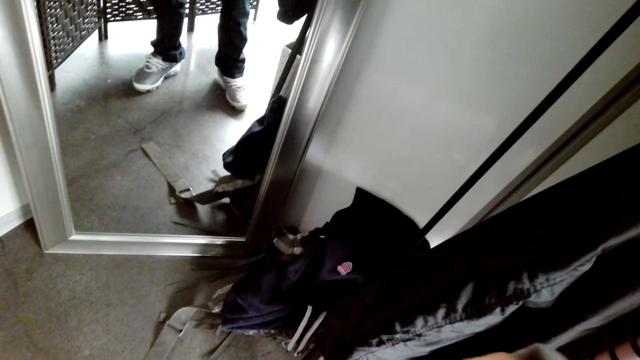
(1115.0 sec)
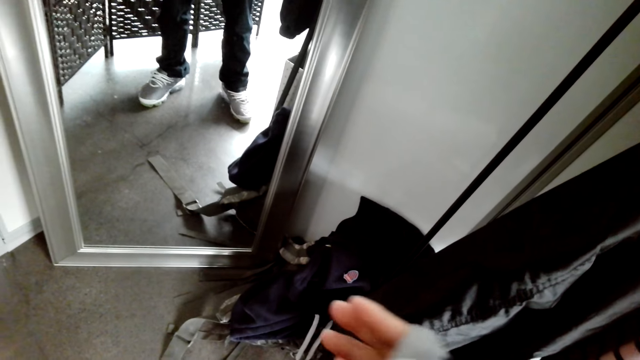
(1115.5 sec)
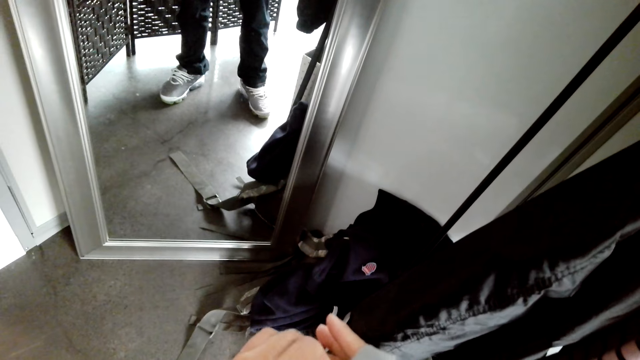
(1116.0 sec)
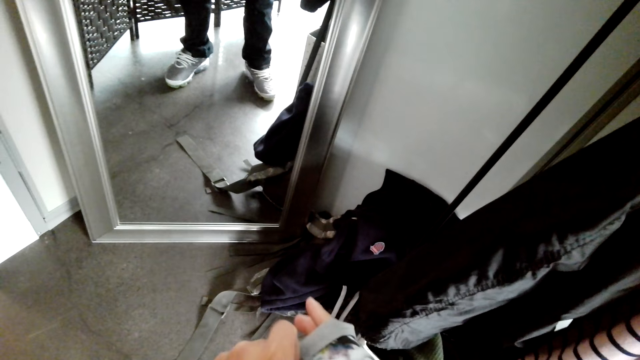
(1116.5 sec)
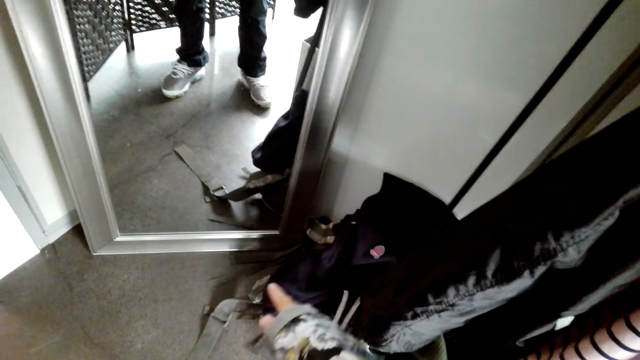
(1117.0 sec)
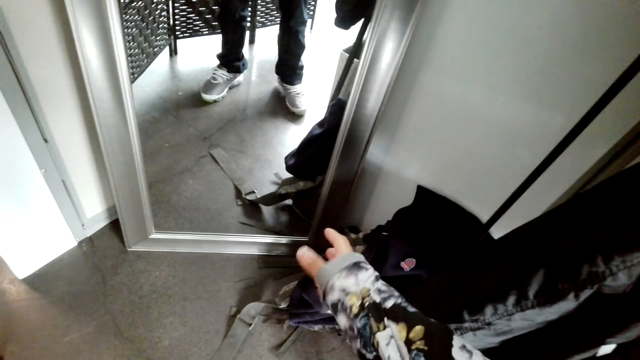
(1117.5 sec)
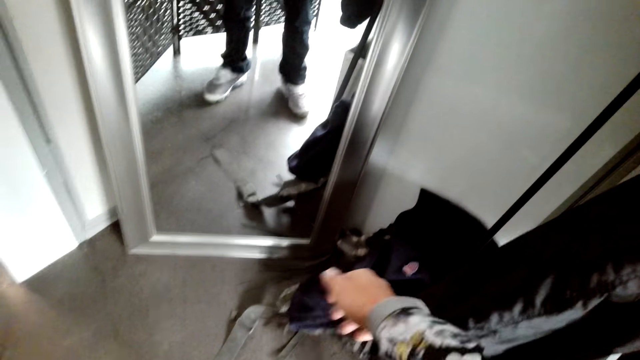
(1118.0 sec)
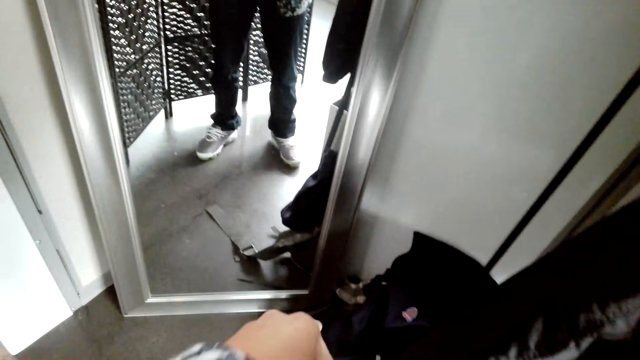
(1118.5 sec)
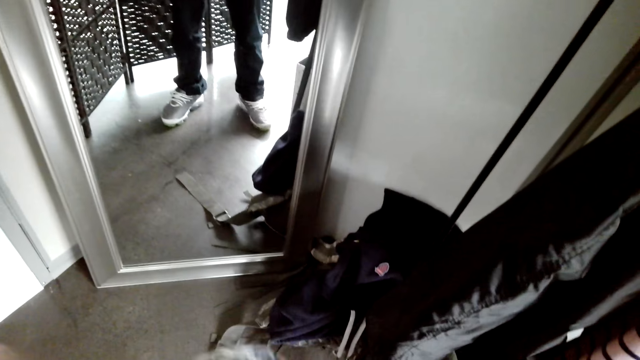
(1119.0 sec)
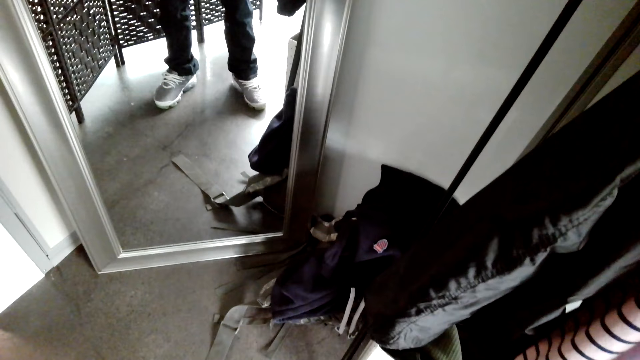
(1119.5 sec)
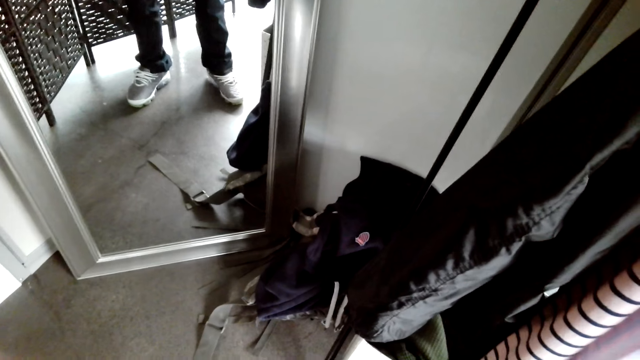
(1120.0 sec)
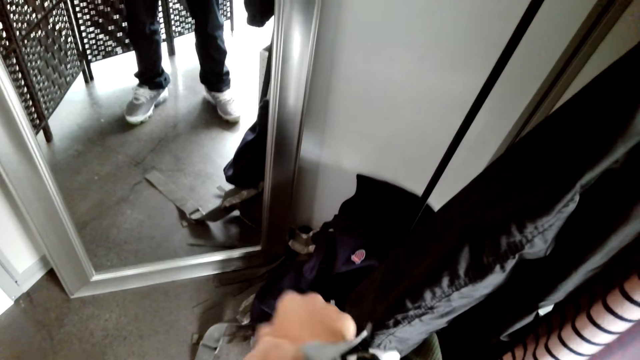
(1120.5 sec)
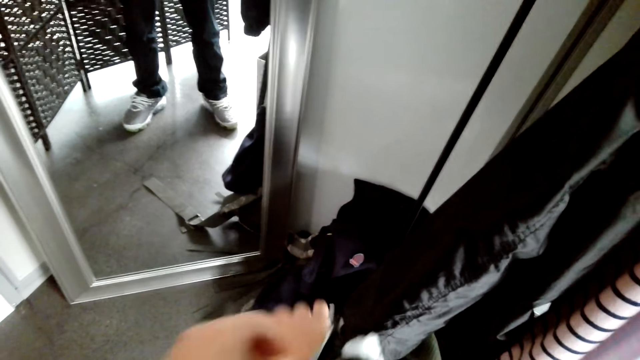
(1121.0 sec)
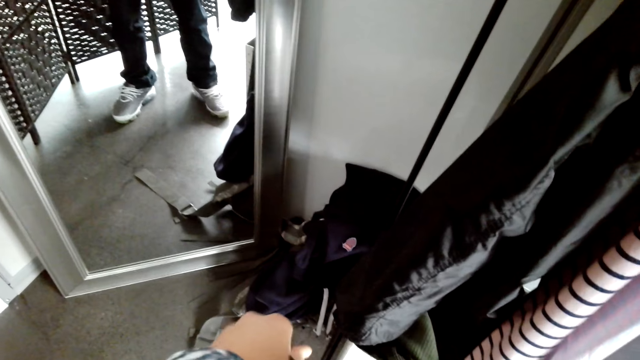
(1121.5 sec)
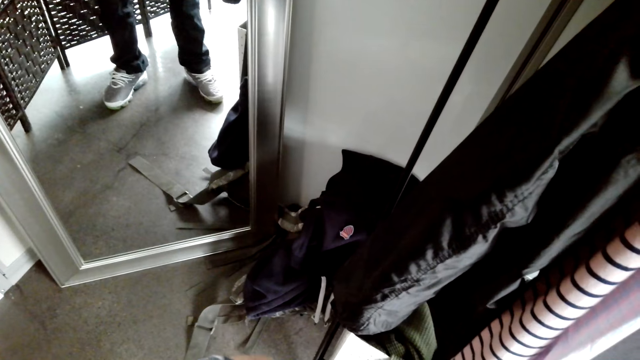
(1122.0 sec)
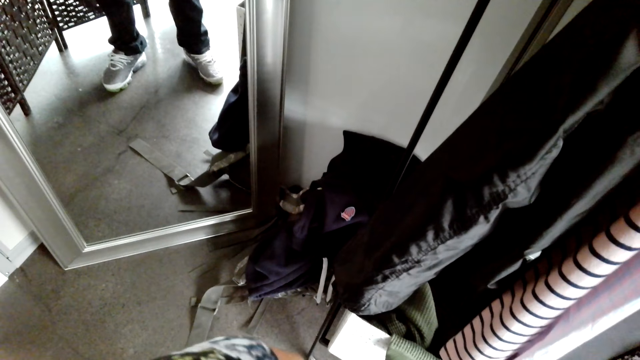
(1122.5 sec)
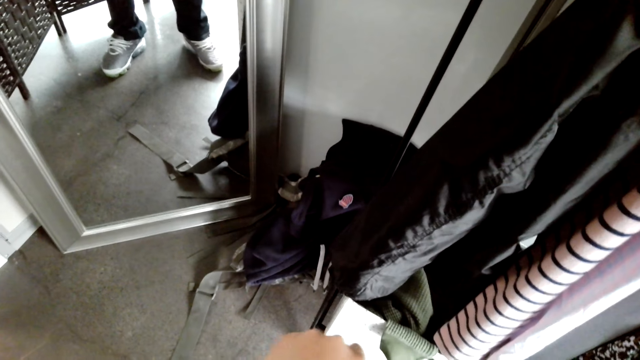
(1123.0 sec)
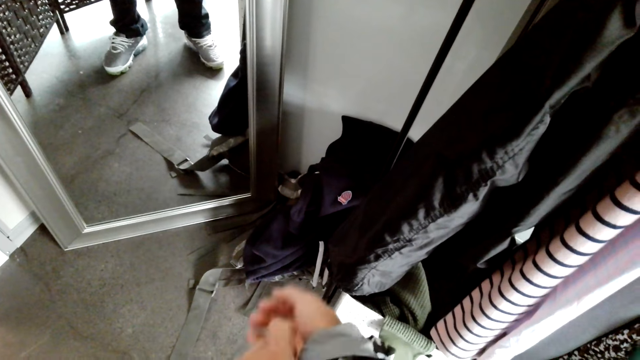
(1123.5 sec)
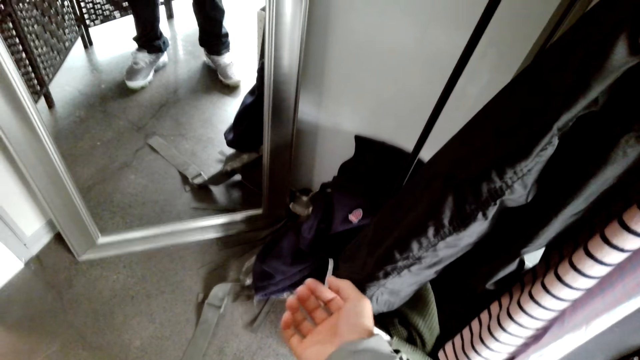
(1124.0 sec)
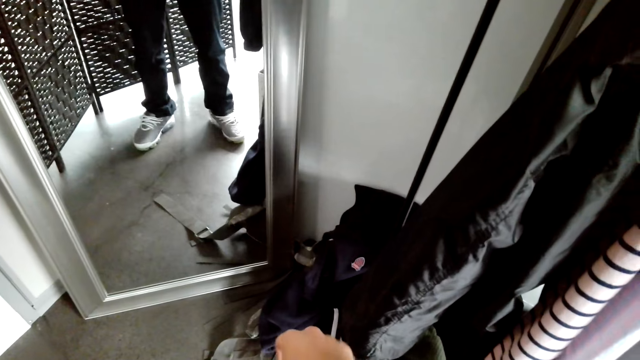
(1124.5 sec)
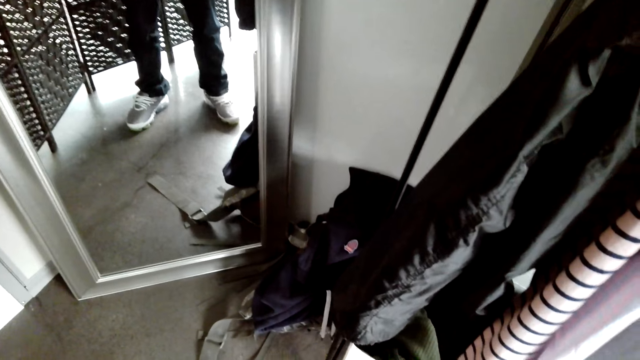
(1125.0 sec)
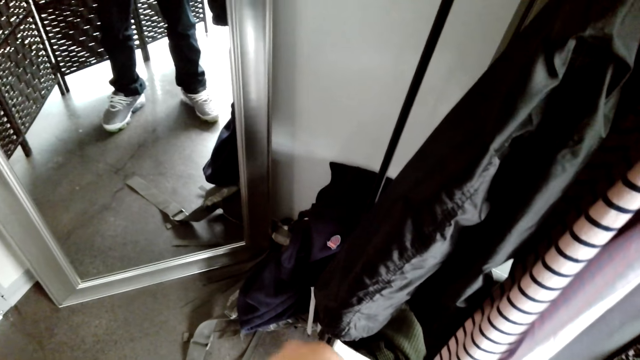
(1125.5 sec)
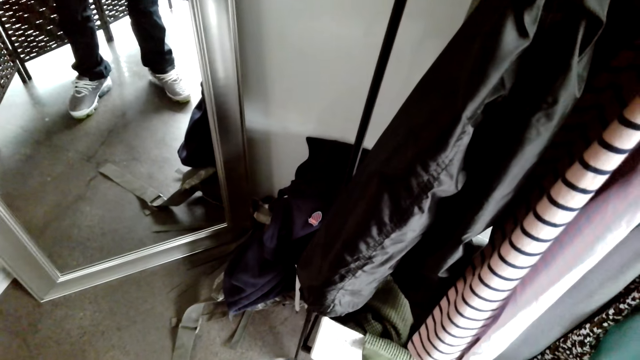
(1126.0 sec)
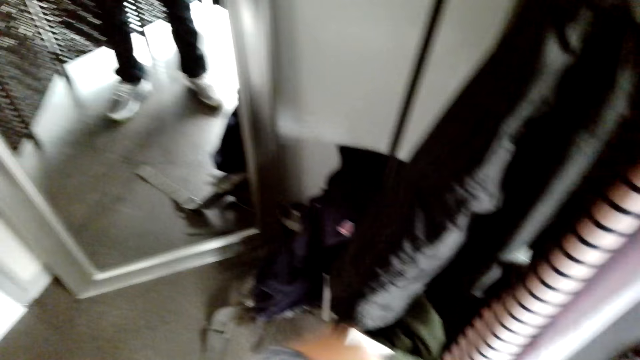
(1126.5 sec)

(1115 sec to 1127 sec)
The camera wearer folds the shirt.

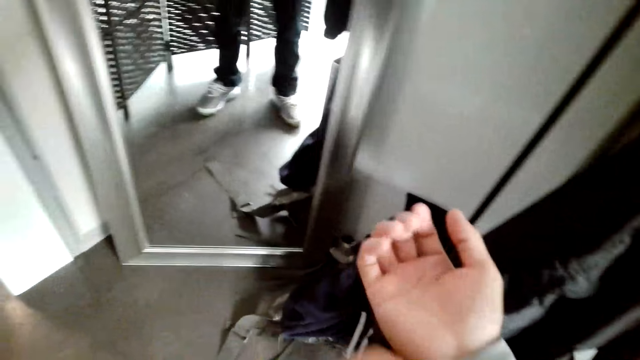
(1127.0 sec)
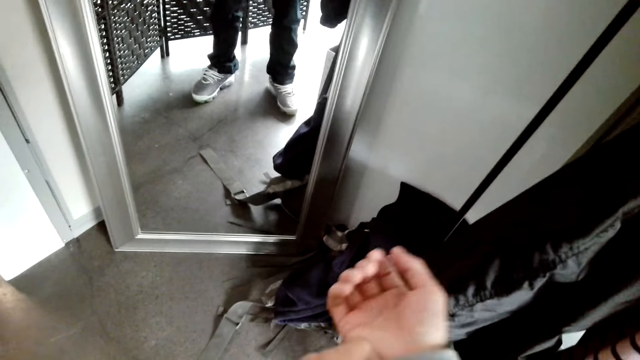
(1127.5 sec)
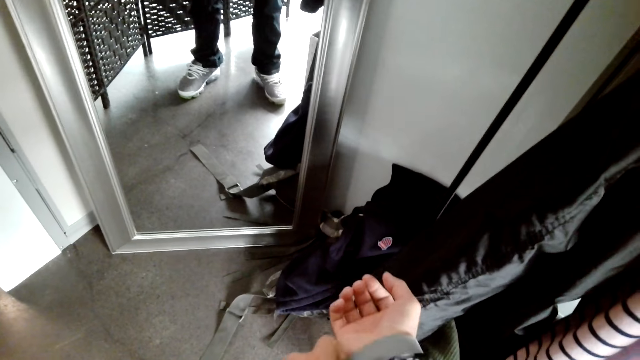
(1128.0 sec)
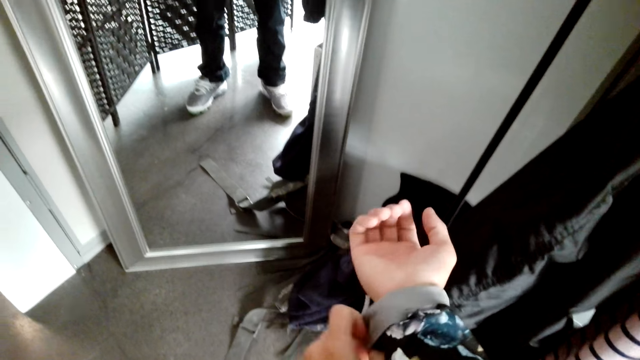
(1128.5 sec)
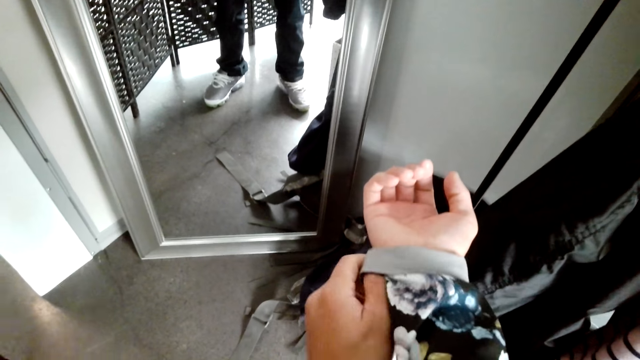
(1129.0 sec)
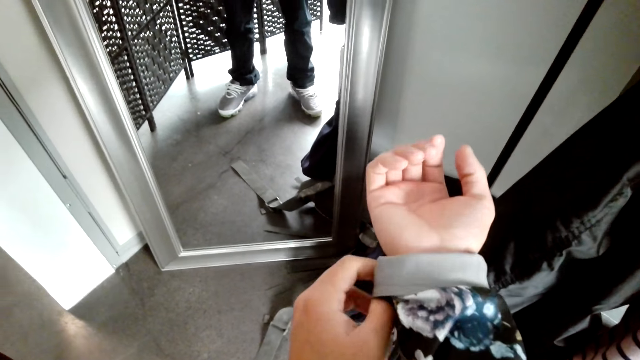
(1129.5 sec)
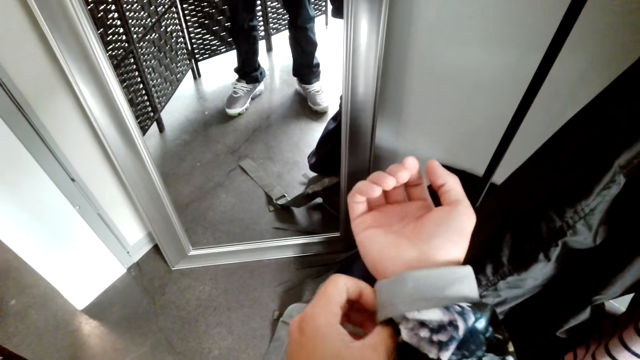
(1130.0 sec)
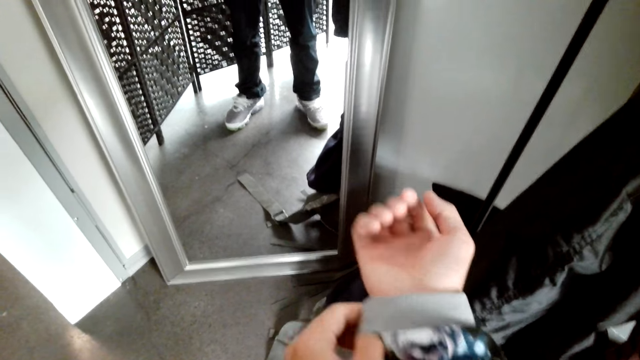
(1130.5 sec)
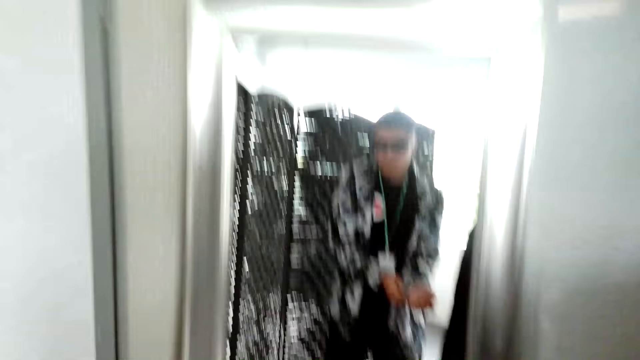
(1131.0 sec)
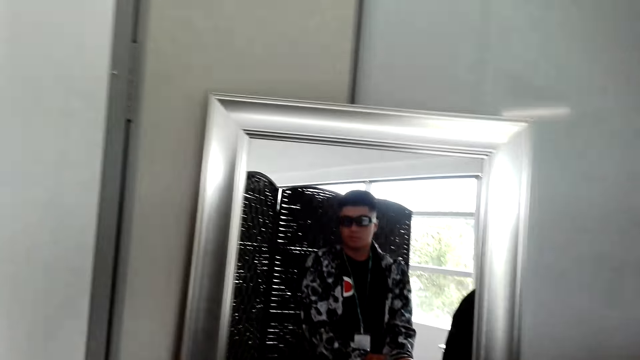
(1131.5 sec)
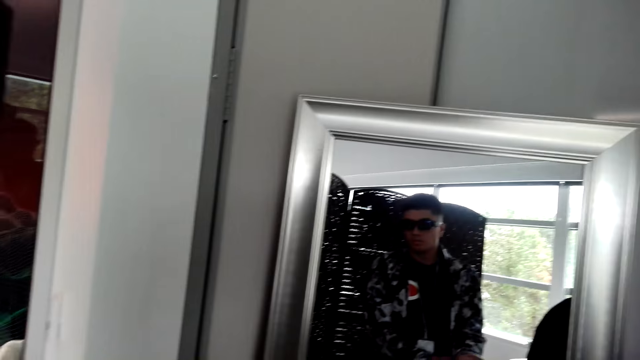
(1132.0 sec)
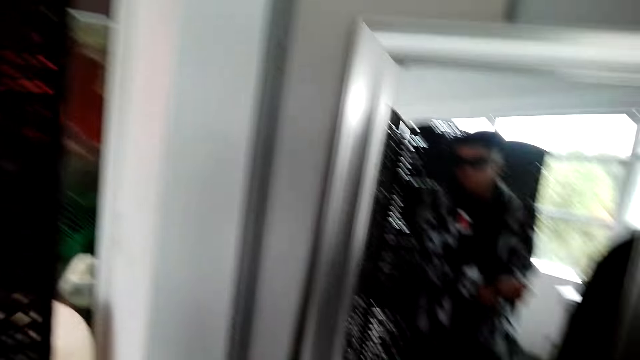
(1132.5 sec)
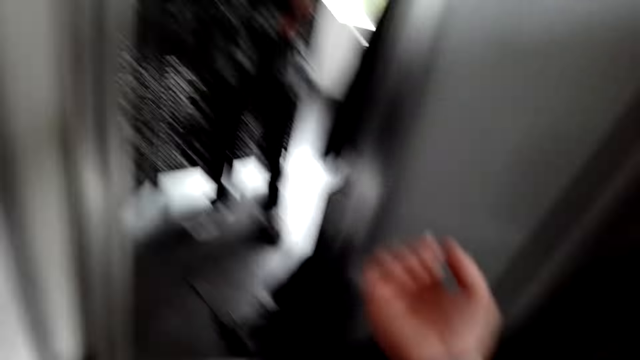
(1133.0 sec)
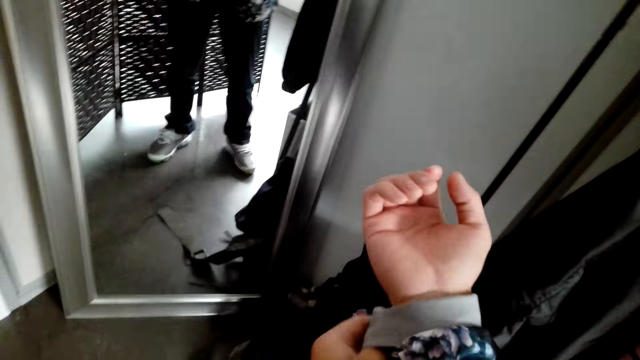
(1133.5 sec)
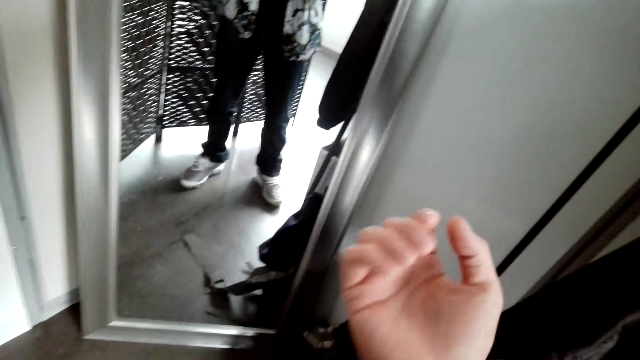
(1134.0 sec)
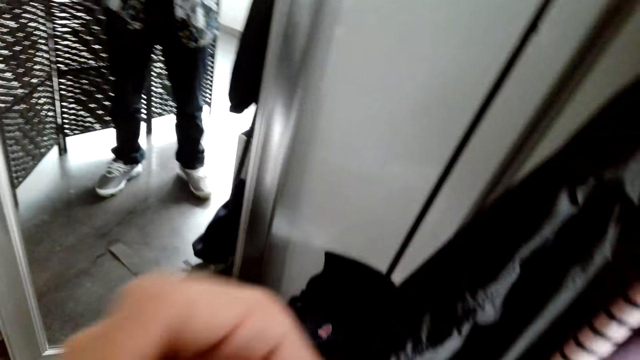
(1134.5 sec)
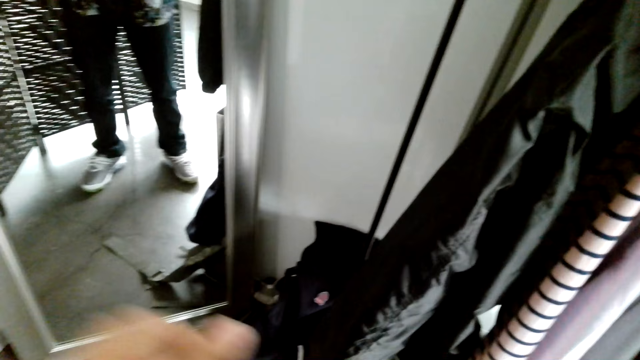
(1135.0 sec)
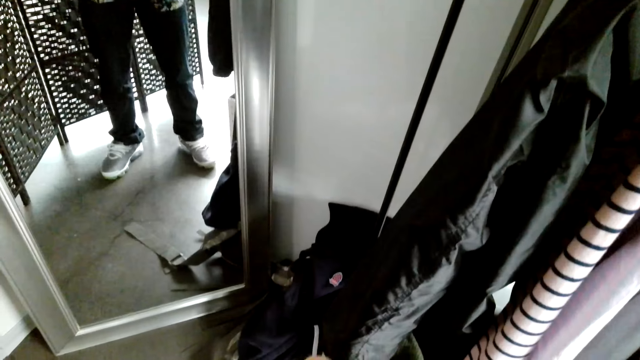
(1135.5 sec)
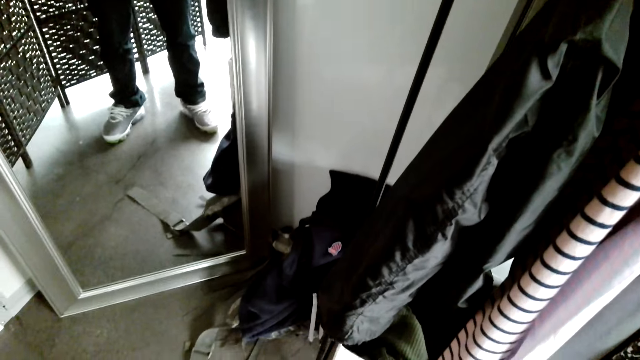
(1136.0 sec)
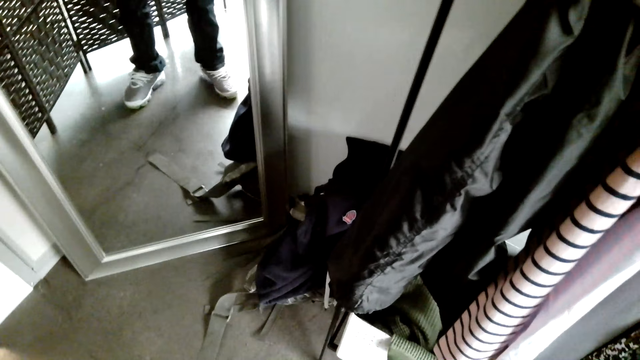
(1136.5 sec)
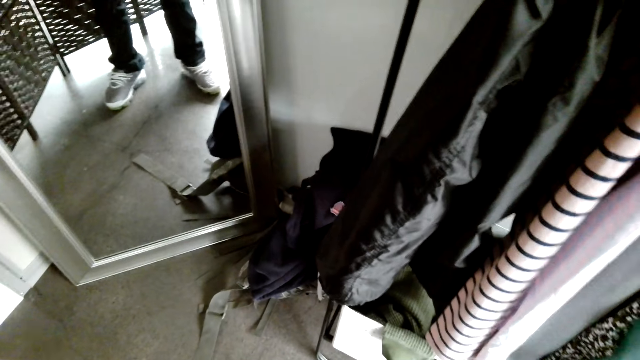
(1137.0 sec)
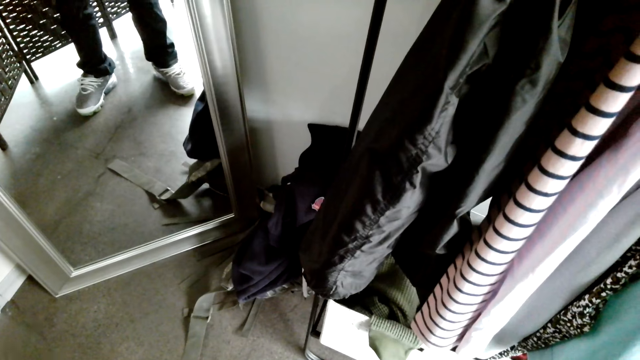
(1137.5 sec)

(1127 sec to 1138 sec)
The camera wearer looks at the mirror. They fold the shirt.
